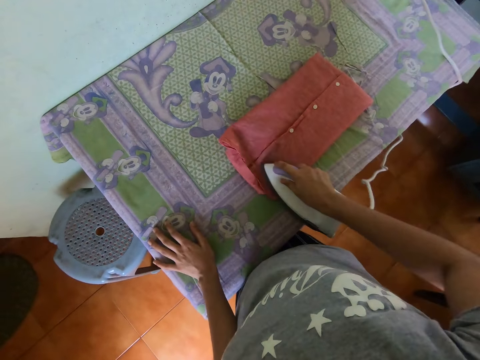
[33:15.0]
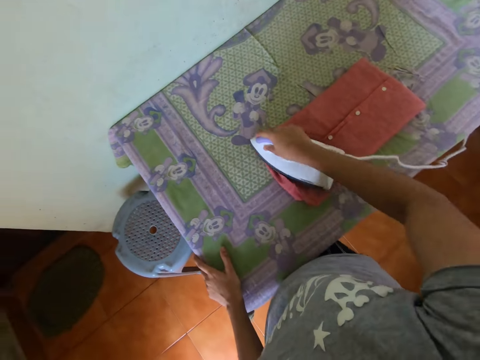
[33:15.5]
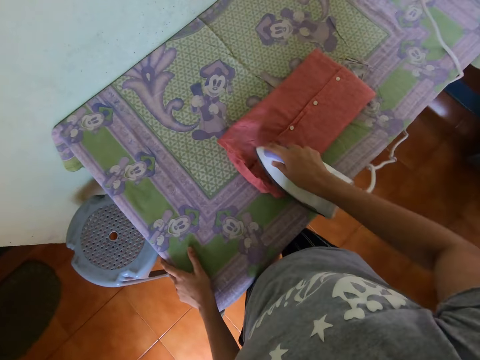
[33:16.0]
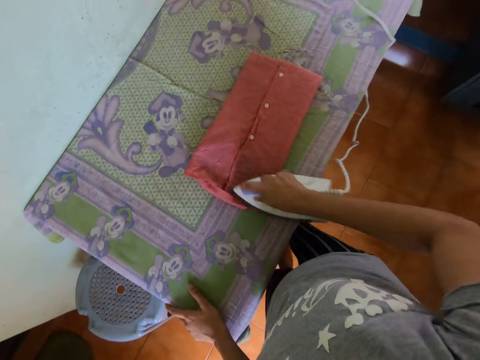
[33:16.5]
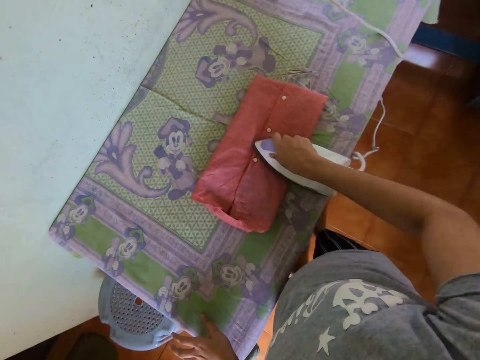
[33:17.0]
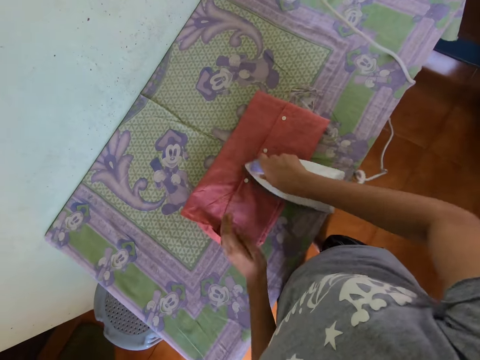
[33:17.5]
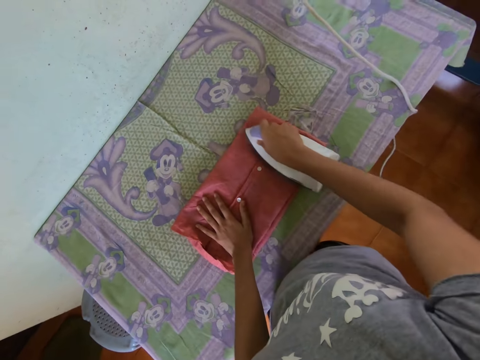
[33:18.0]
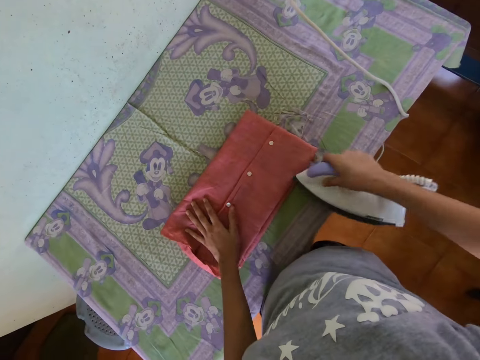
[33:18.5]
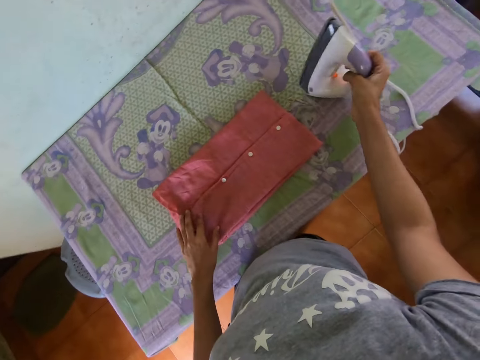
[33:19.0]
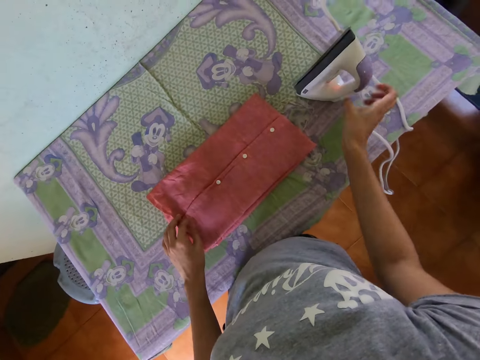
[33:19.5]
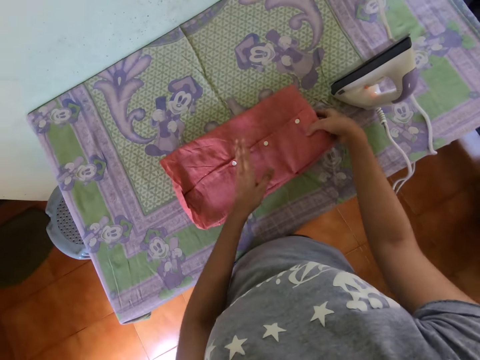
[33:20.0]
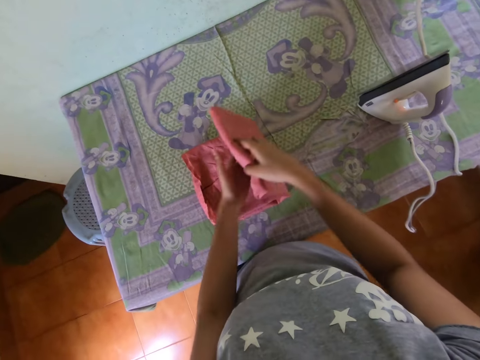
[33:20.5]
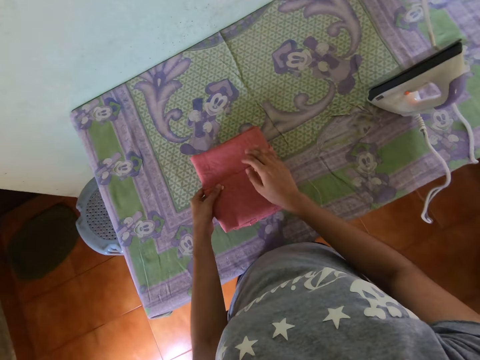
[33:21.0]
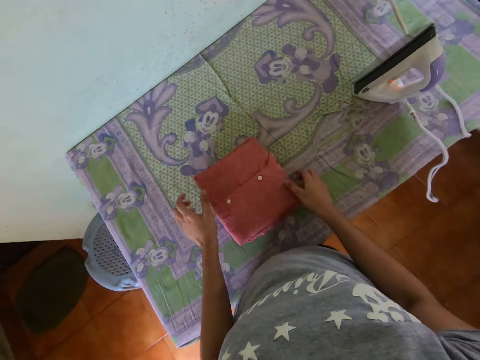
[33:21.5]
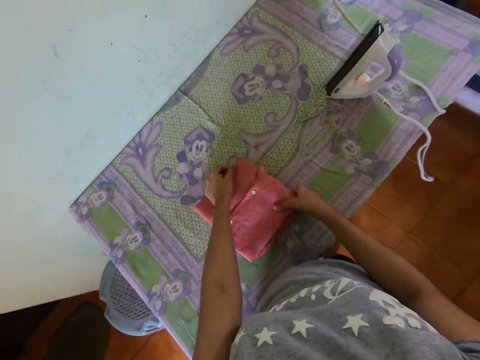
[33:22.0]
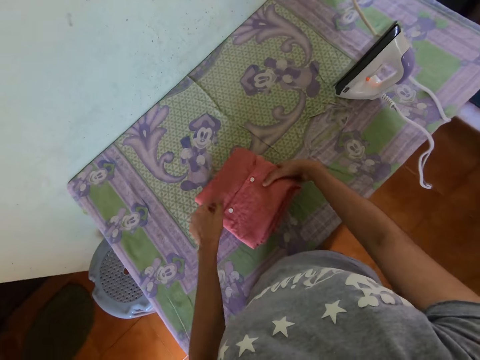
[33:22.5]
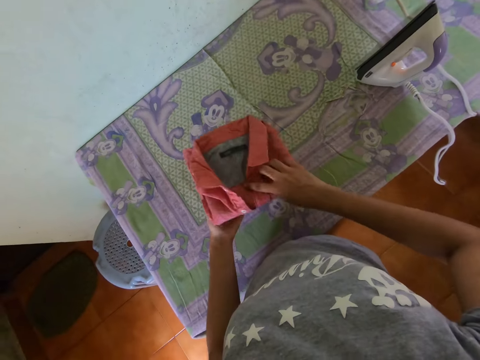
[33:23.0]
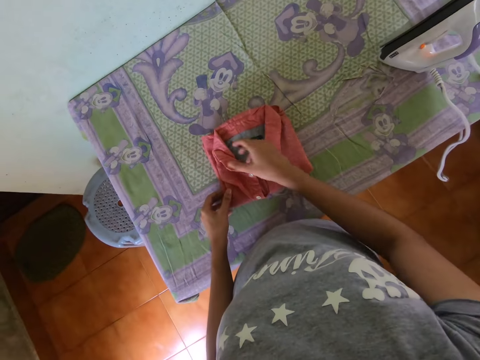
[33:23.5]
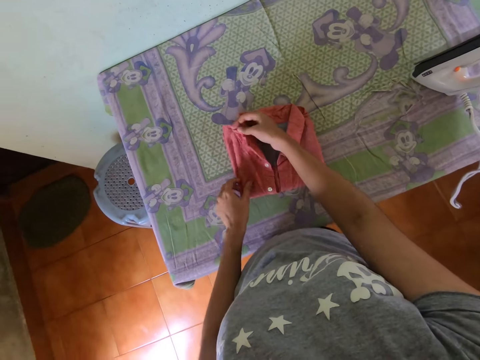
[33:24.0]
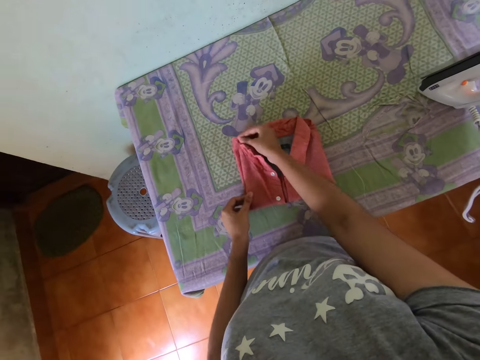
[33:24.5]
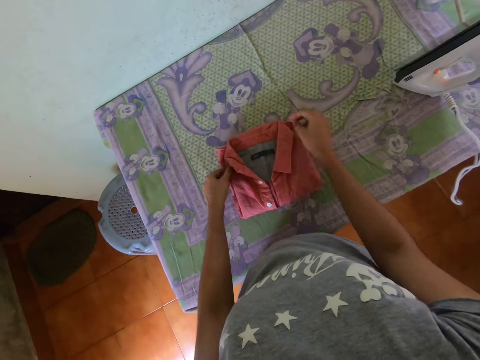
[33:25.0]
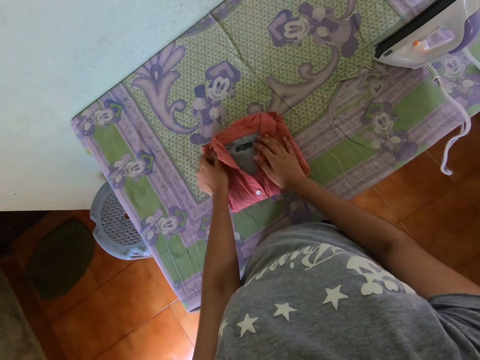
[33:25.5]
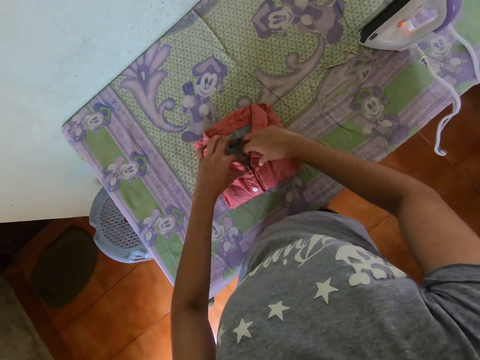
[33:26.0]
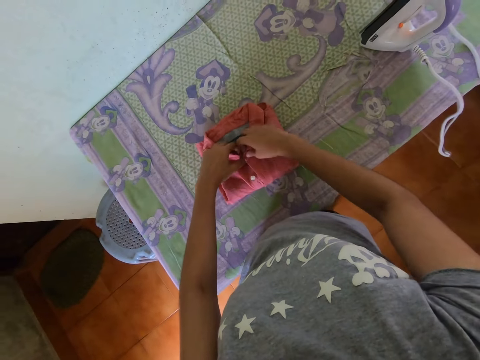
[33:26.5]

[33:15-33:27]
The camera wearer puts the iron box on the ironing board. They drop the cloth on the table. They fold the shirt.

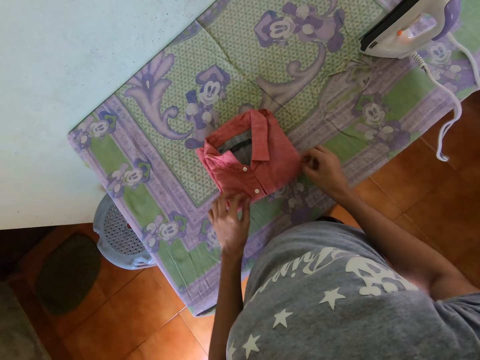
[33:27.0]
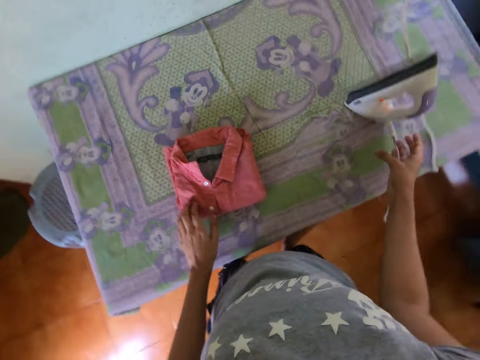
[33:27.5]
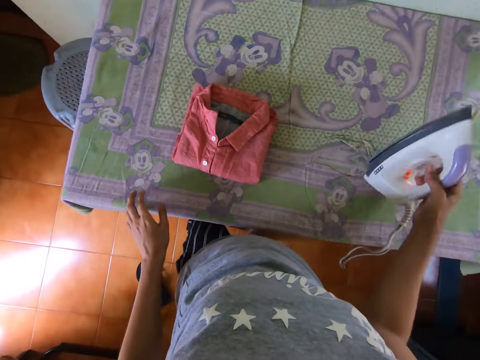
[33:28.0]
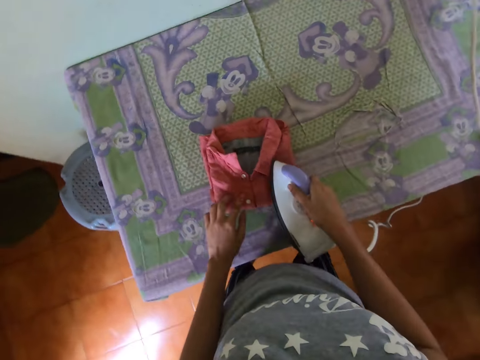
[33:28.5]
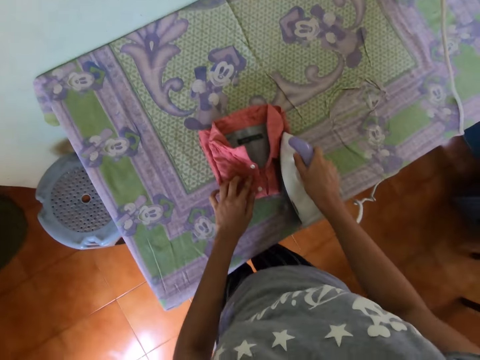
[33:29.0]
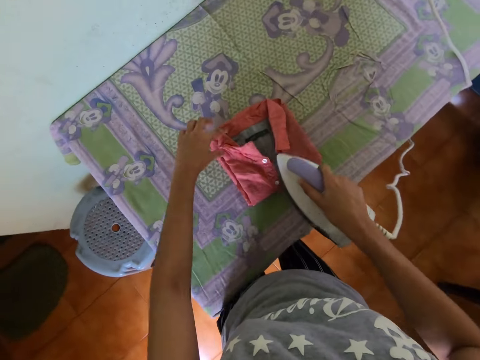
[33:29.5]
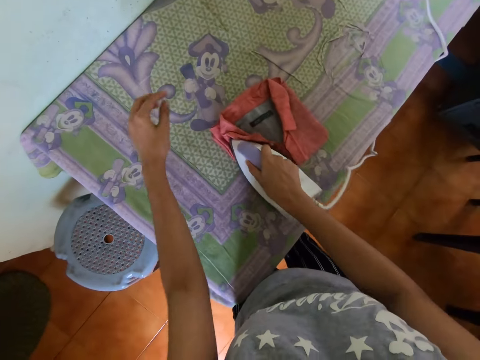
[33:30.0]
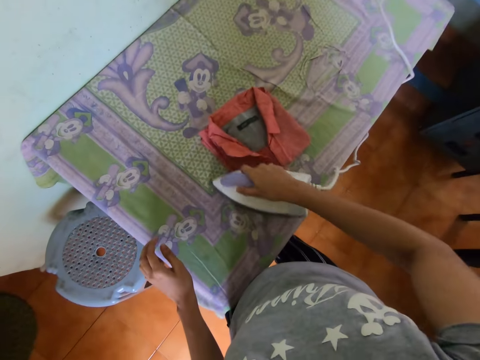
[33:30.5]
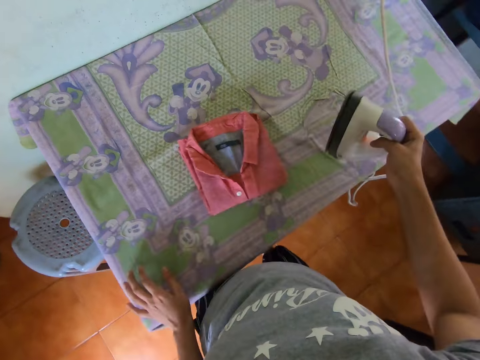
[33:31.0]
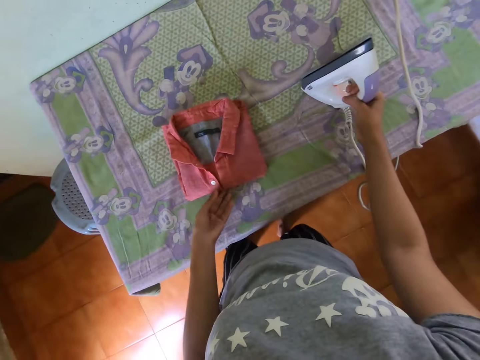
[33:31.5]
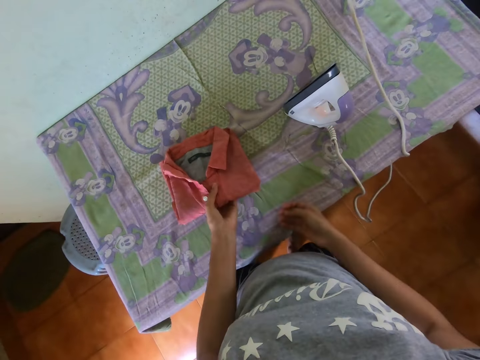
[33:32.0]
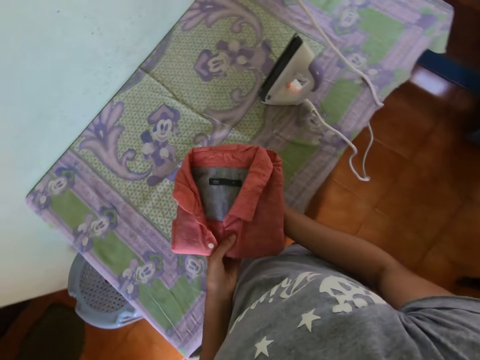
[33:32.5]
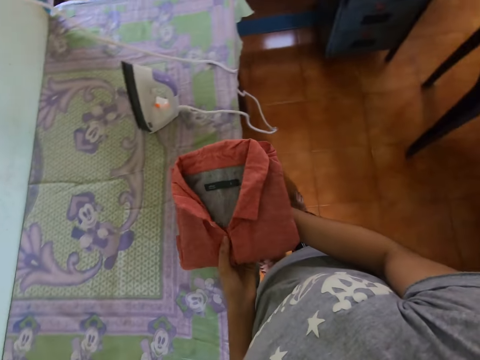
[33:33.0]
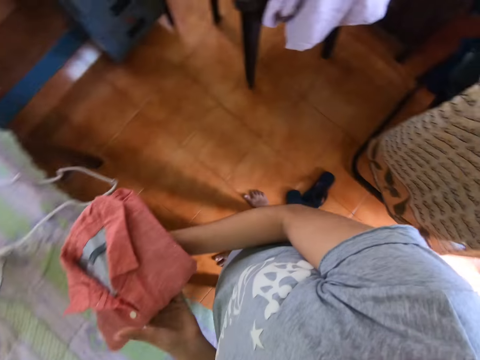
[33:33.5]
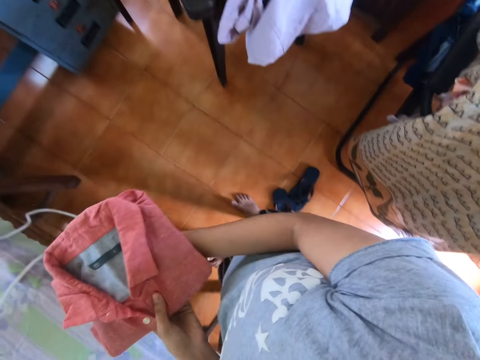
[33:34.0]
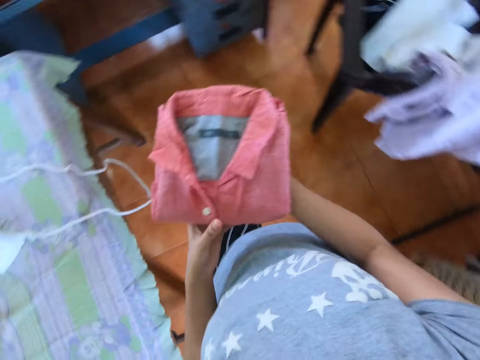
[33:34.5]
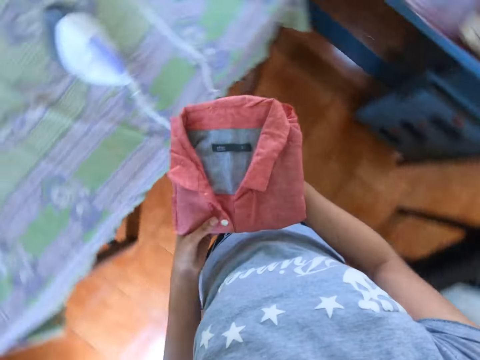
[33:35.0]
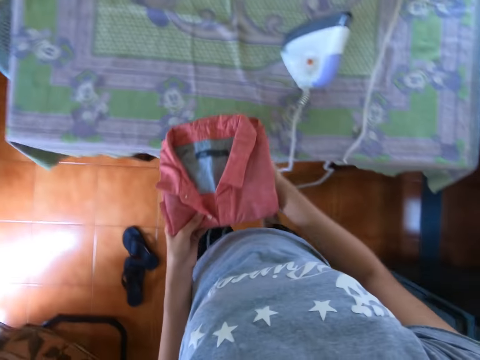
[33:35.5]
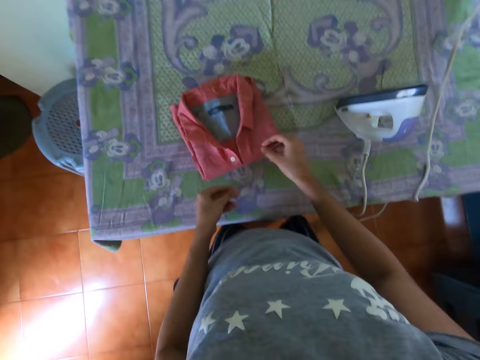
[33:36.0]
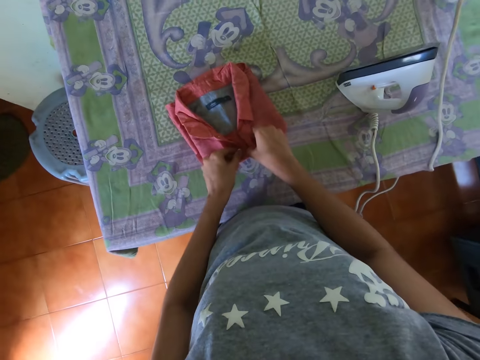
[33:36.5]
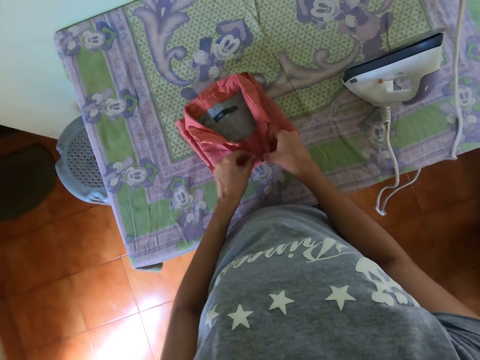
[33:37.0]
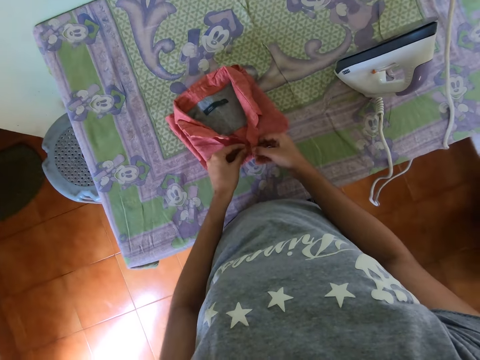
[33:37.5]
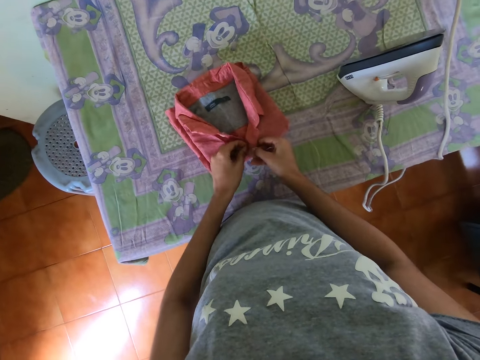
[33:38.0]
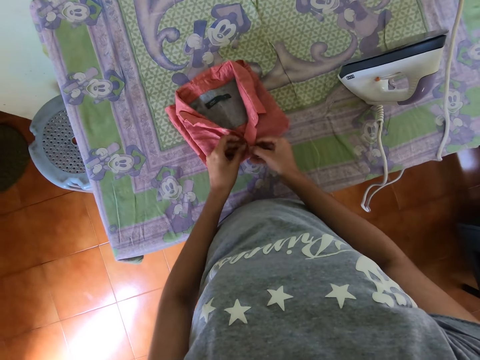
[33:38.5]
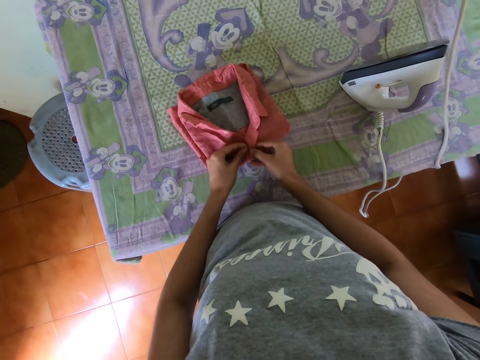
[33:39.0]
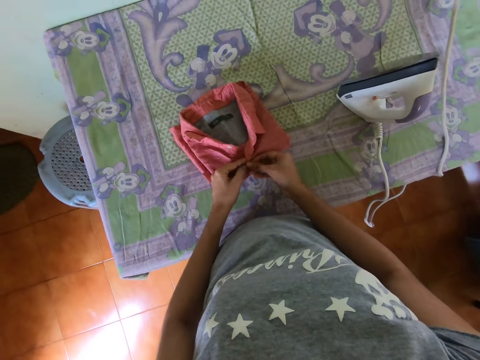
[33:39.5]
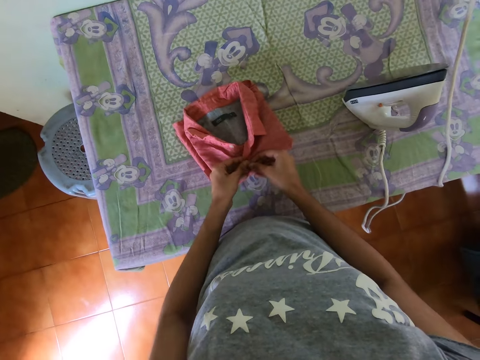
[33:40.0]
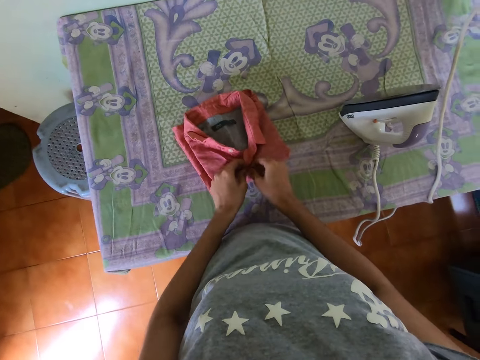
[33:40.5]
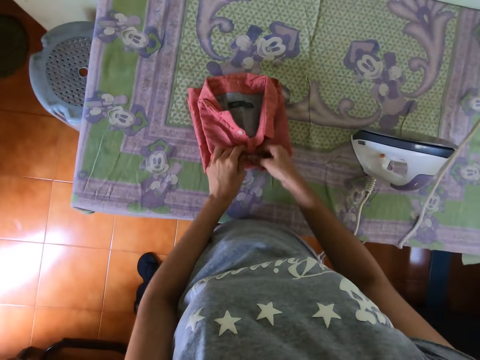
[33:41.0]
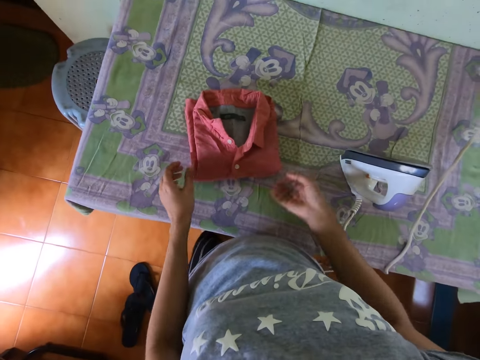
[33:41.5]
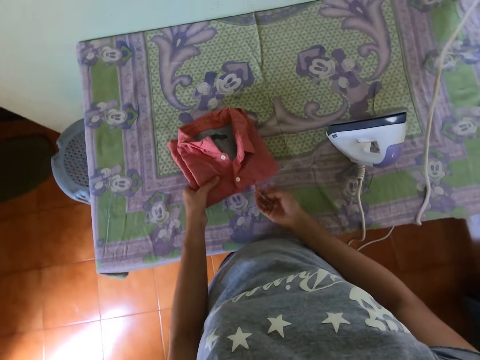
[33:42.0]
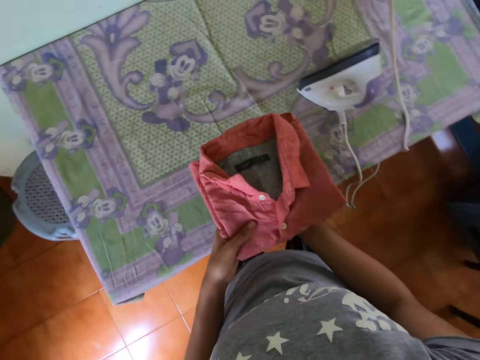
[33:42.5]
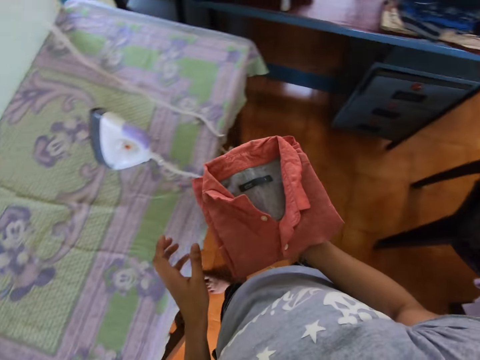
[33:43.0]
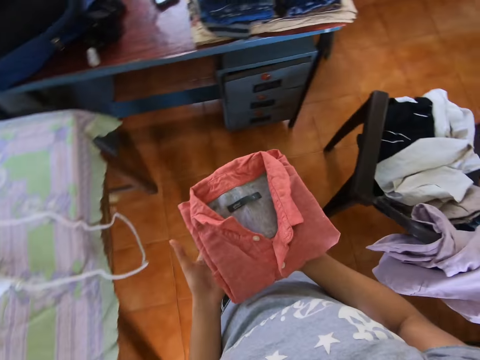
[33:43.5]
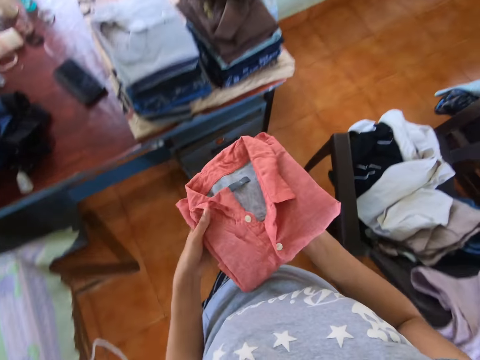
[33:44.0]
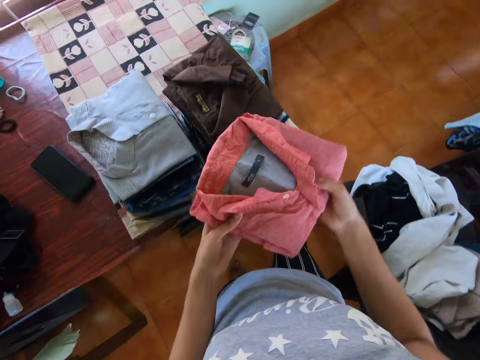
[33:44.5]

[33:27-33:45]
The camera wearer picks up the iron box. They iron the cloth with the iron box. They put the iron box on the ironing board. They drop the cloth on the table. They pick up the cloth. They walk around. They drop the cloth on the table. They button the cloth. They pick up the cloth. They walk around.
